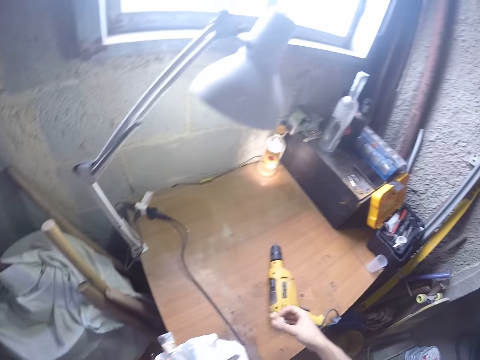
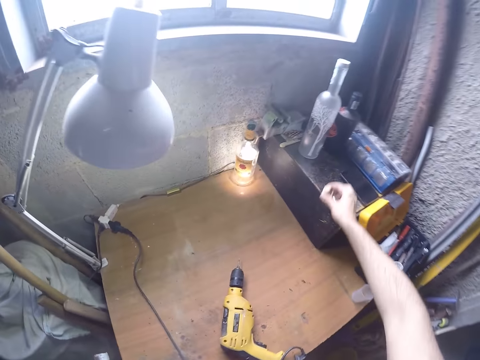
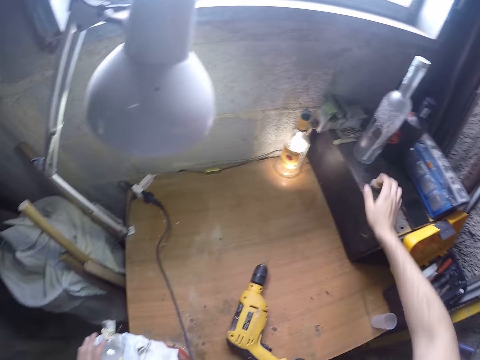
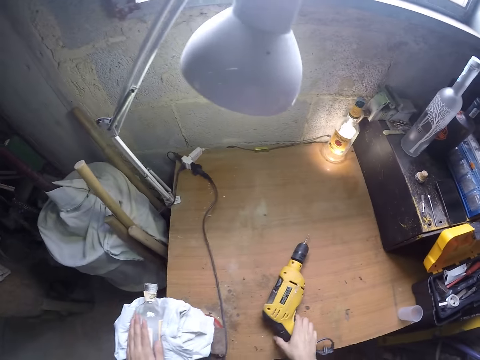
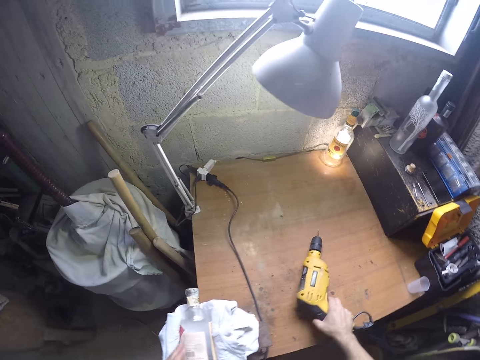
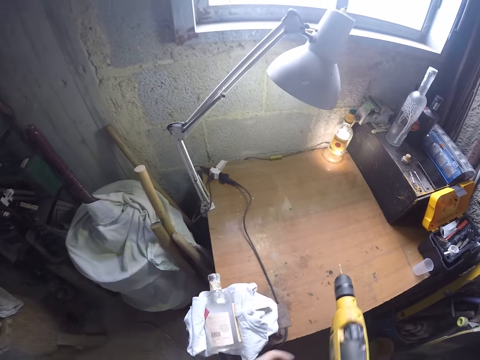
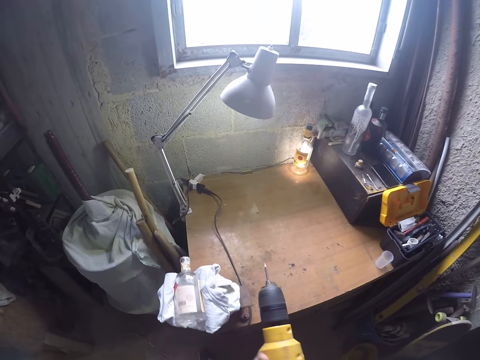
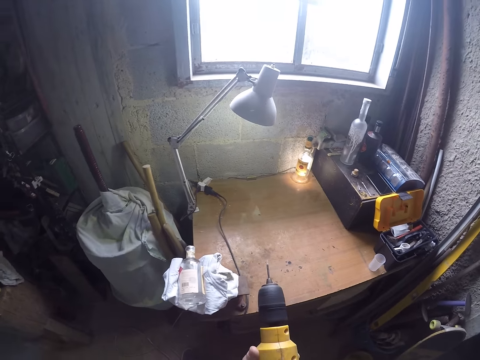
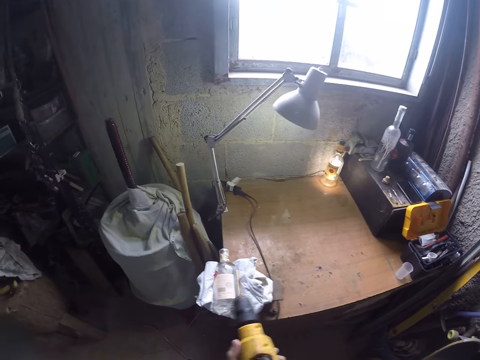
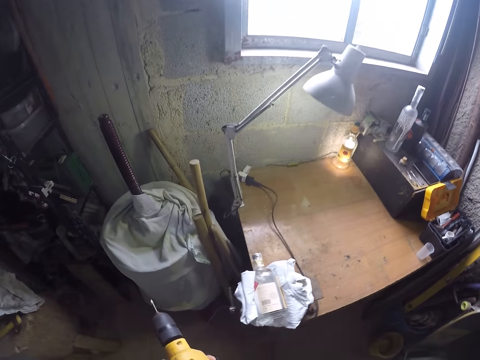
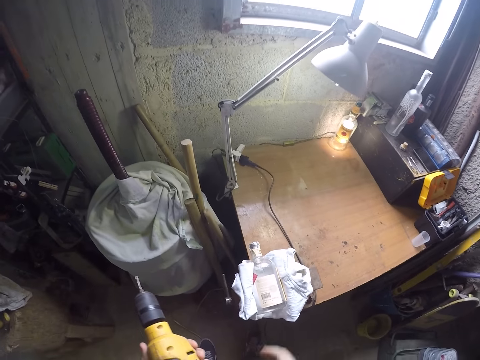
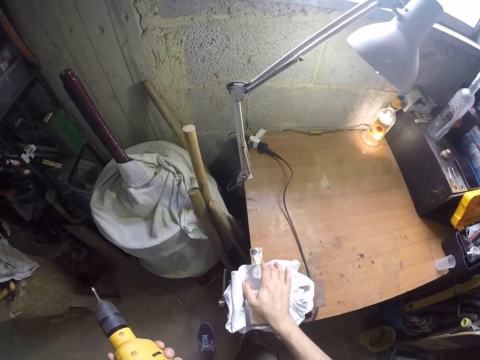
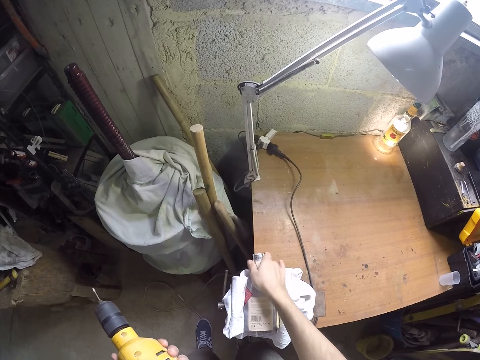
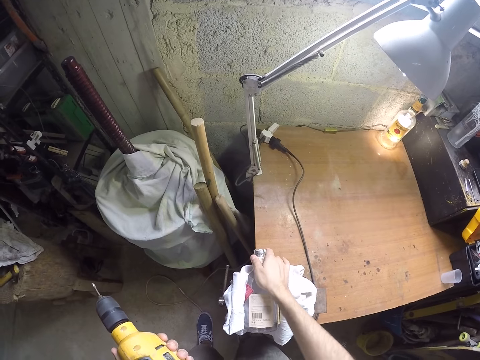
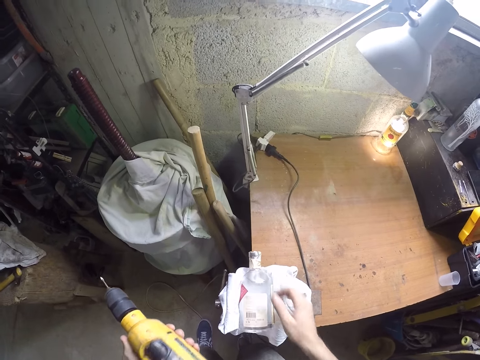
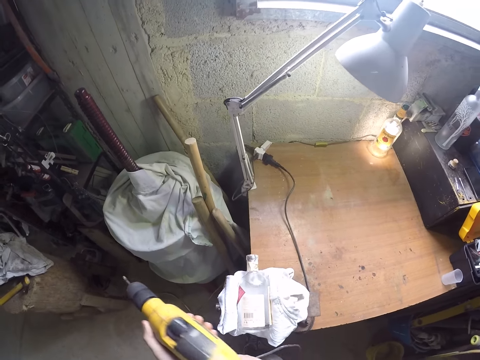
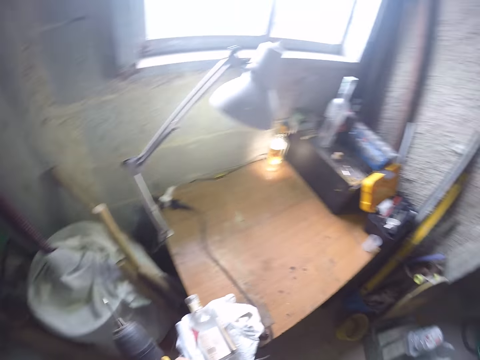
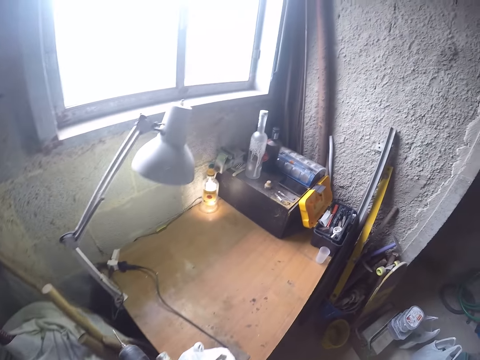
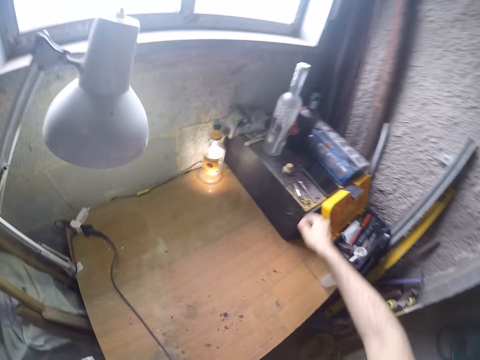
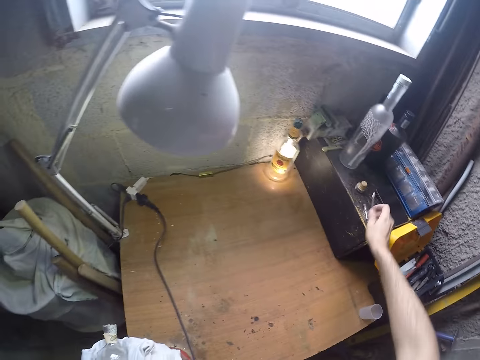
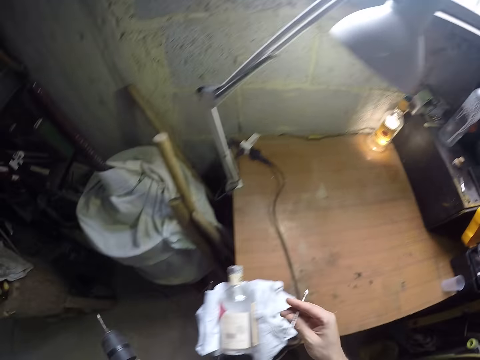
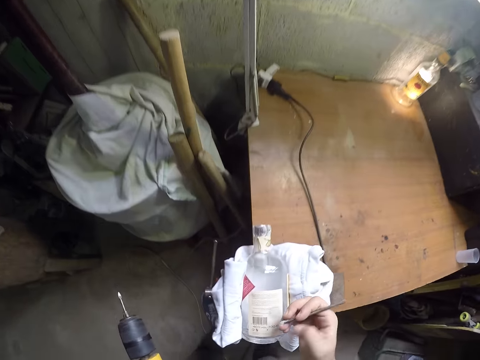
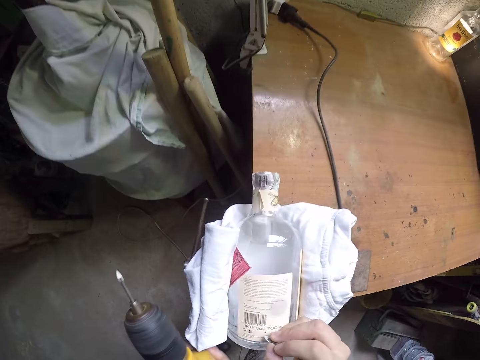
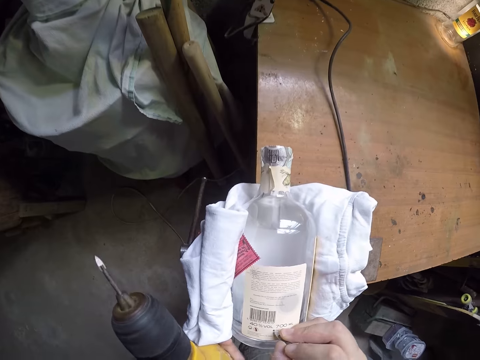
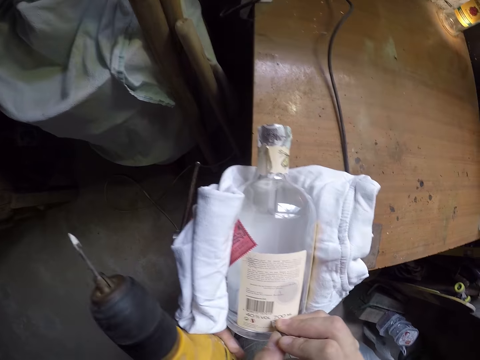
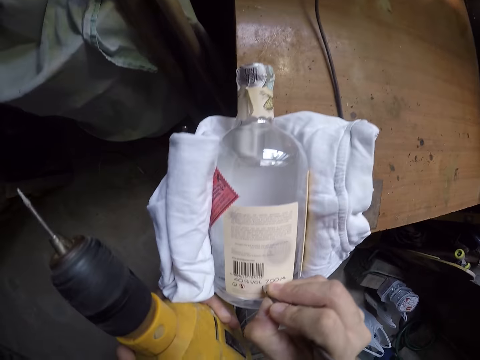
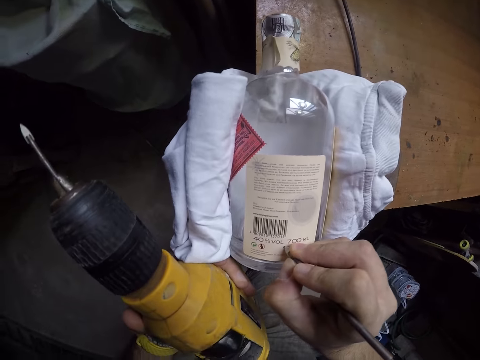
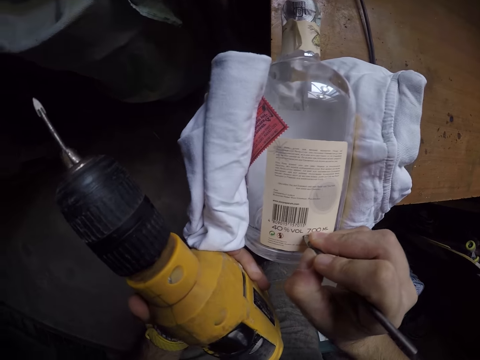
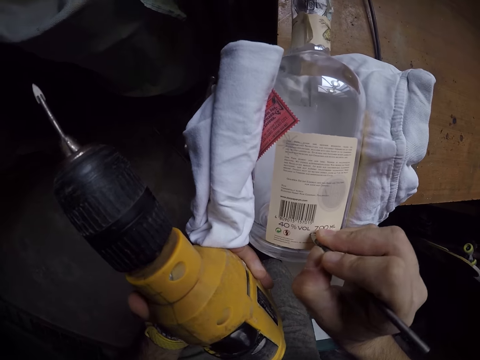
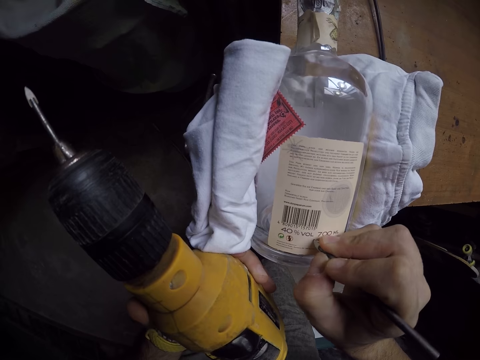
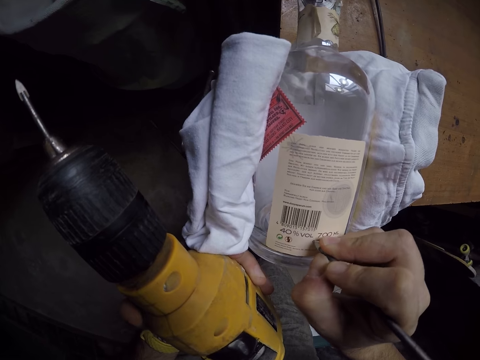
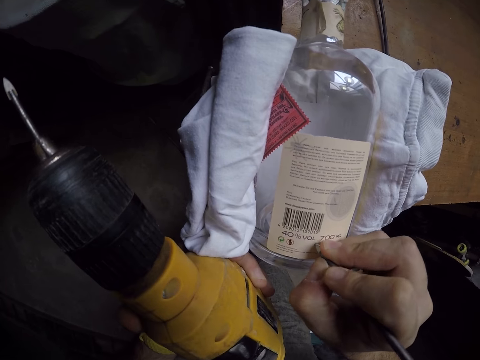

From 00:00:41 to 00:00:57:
The camera wearer drops the bottle cork on the metal box with his right hand. He picks a power drill from a table with his right hand. He holds the power drill with both hands. He turns on the power drill with his right hand. He touches the bottle with his right hand. He adjusts the bottle with his right hand. He holds the drill with both hands. He picks a drill bit from the metal box with his right hand. He marks a point on the bottle with the drill bit in his right hand. He touches the bench vice with his left hand.

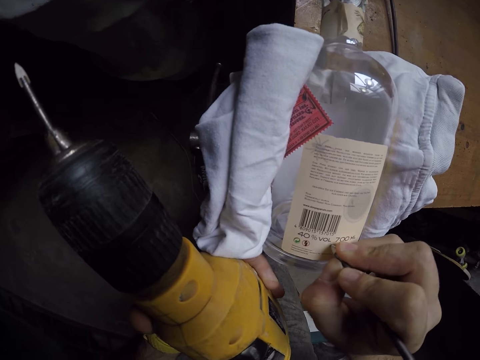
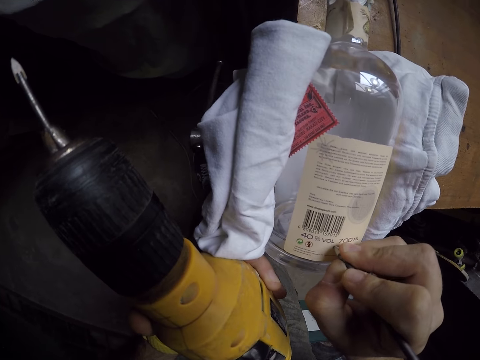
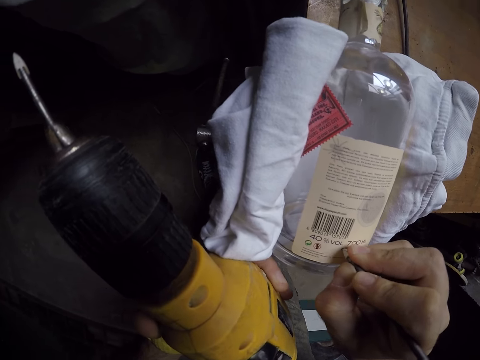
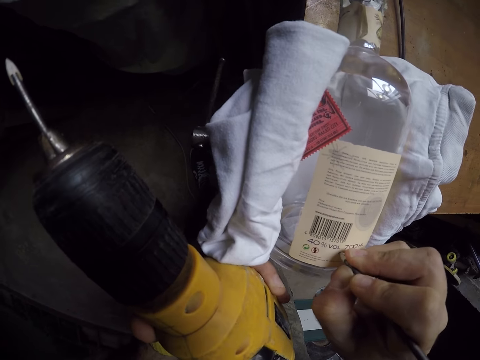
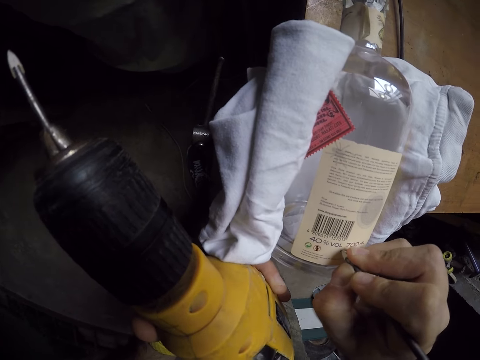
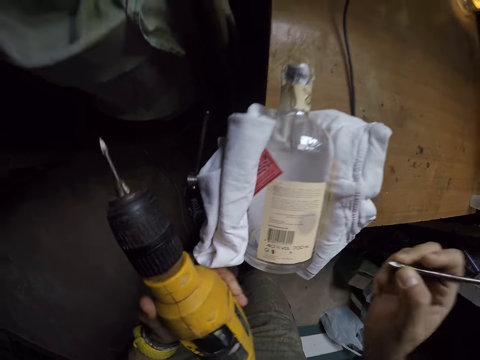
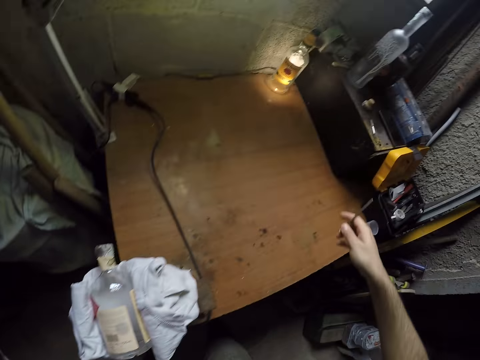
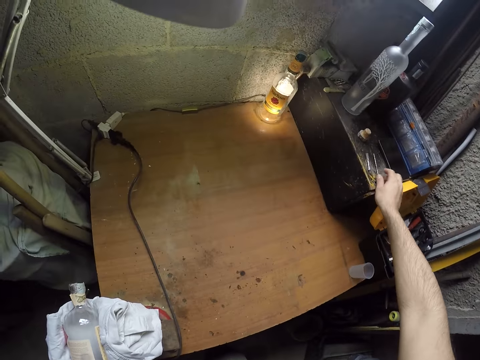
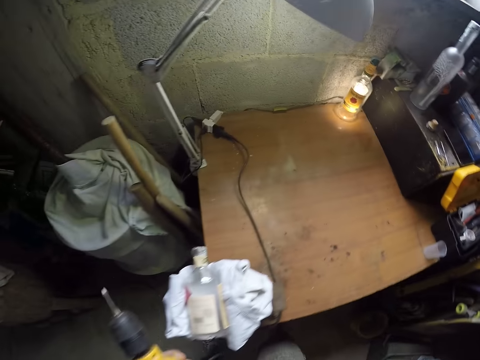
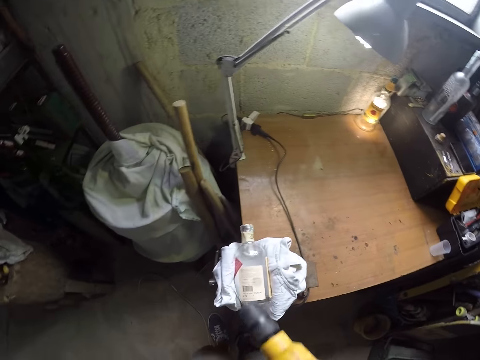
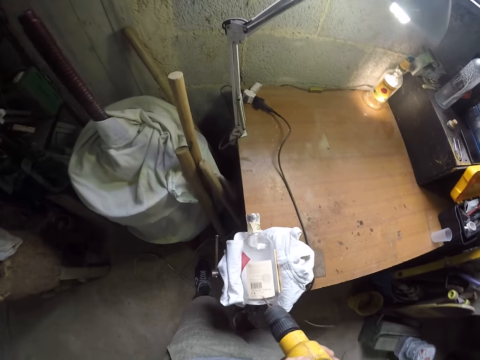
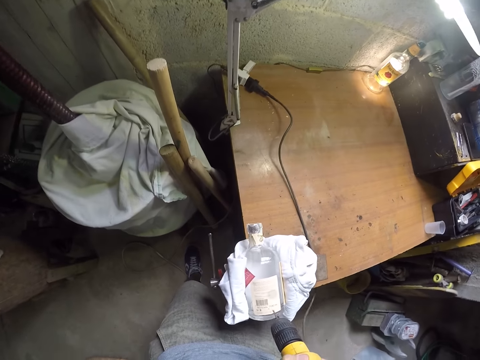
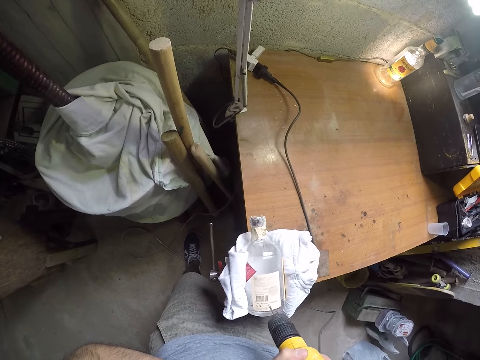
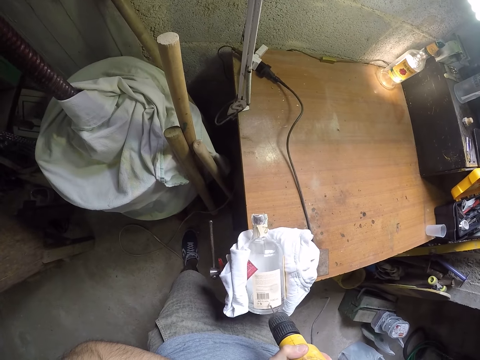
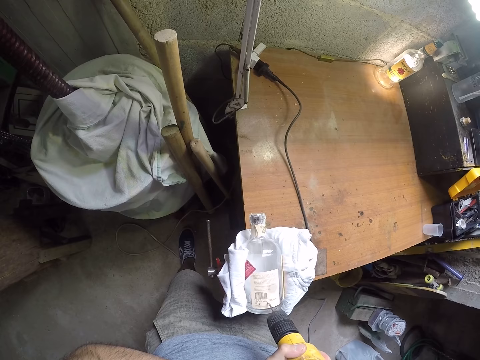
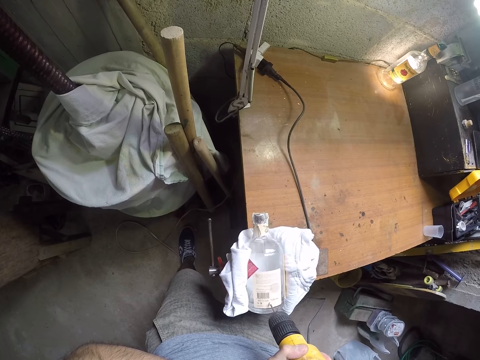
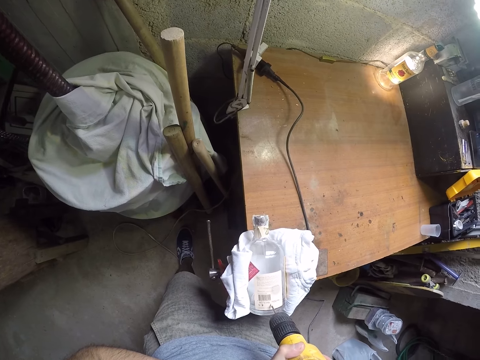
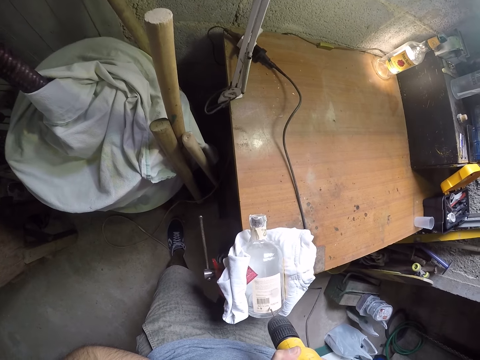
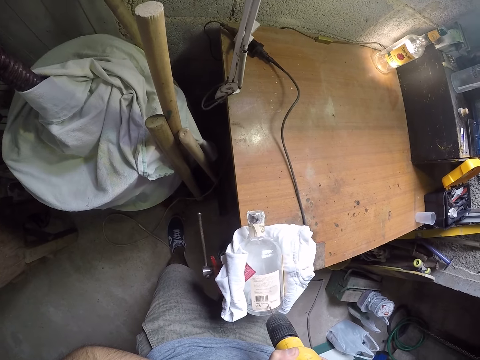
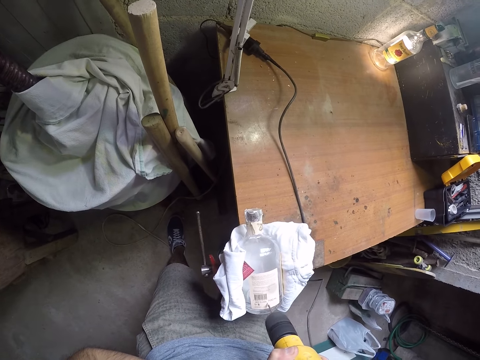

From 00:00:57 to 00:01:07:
The camera wearer drops the drill bit on the metal box with his right hand. He holds the power drill with both hands. He adjusts the drill on the bottle. He drills the bottle with the power drill with both hands.
